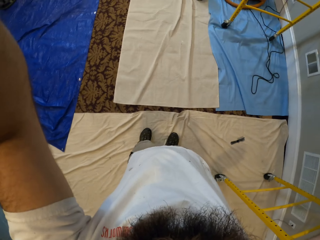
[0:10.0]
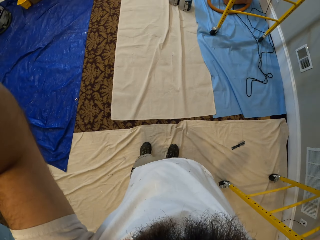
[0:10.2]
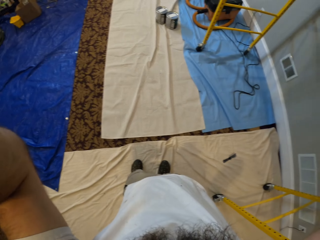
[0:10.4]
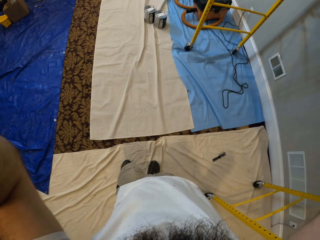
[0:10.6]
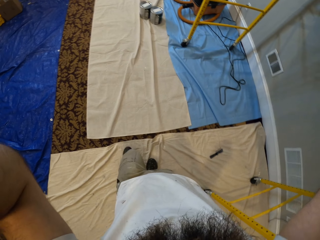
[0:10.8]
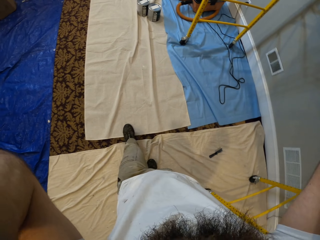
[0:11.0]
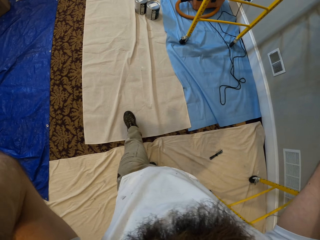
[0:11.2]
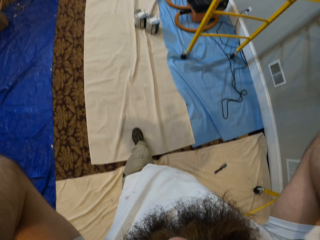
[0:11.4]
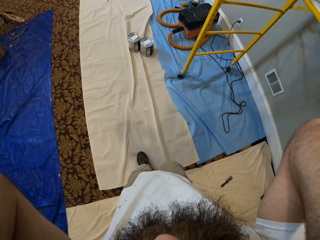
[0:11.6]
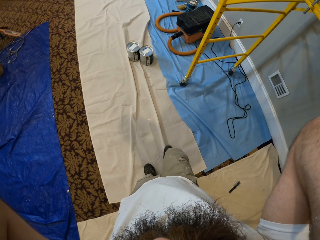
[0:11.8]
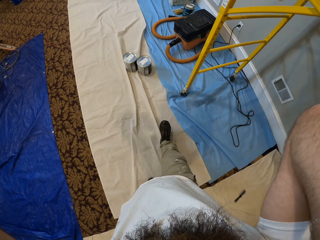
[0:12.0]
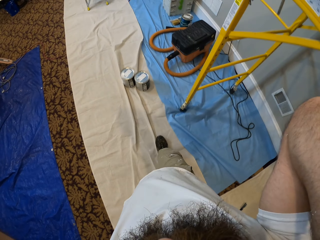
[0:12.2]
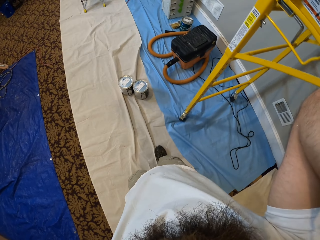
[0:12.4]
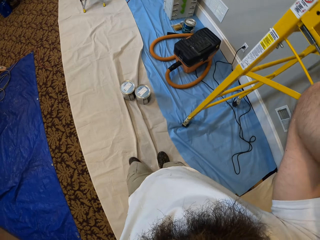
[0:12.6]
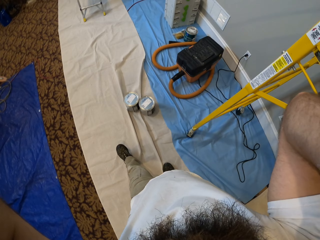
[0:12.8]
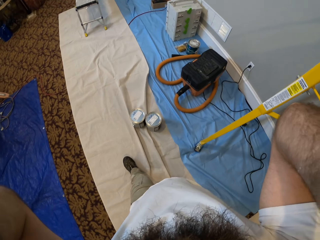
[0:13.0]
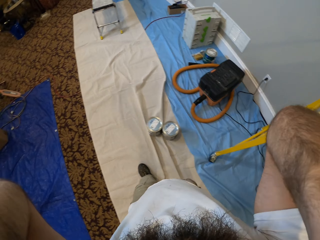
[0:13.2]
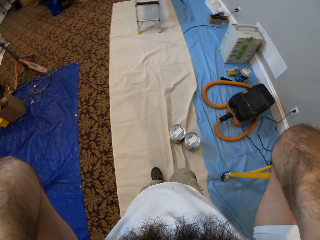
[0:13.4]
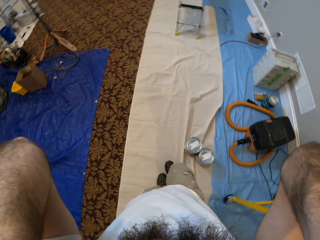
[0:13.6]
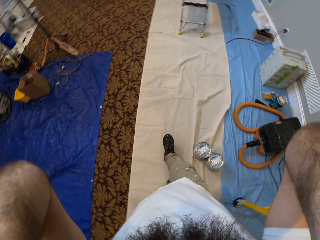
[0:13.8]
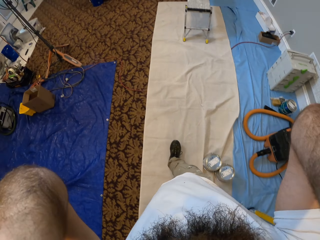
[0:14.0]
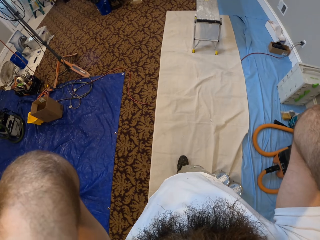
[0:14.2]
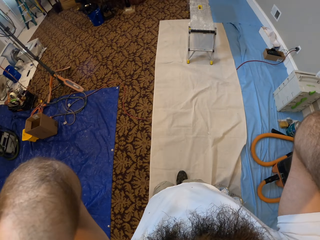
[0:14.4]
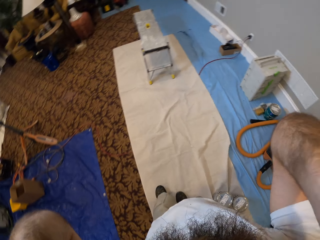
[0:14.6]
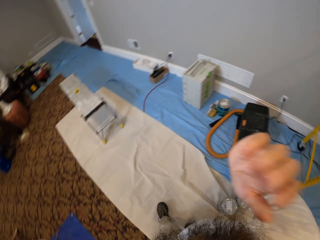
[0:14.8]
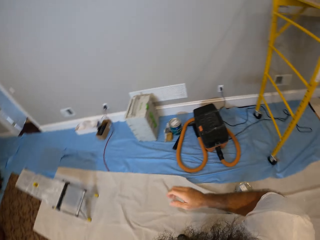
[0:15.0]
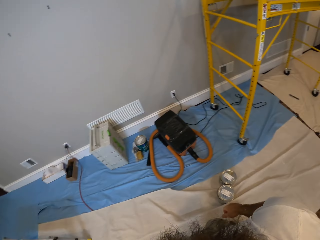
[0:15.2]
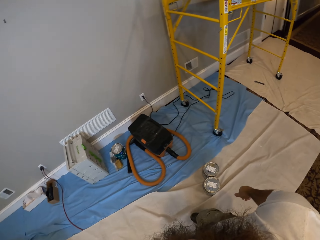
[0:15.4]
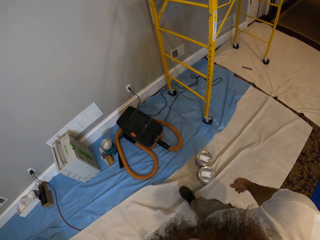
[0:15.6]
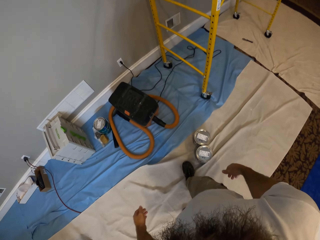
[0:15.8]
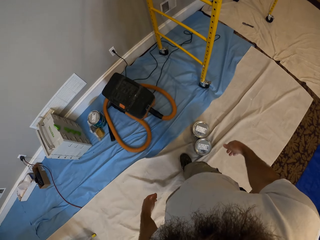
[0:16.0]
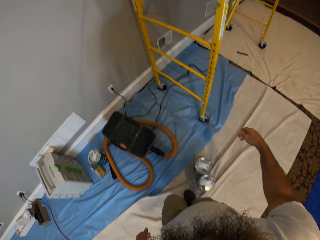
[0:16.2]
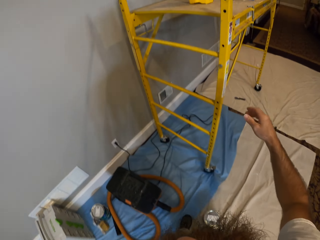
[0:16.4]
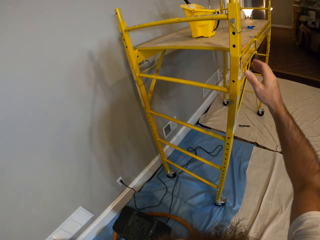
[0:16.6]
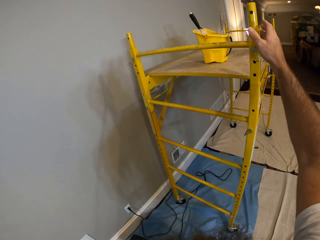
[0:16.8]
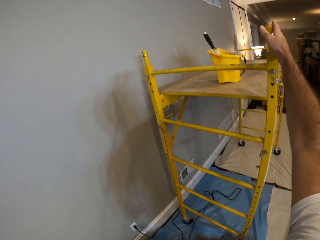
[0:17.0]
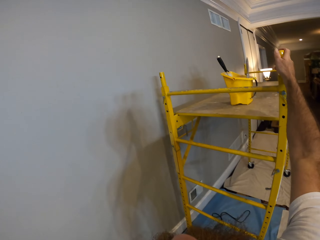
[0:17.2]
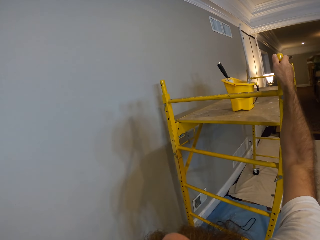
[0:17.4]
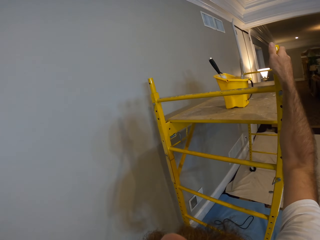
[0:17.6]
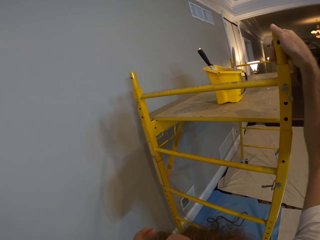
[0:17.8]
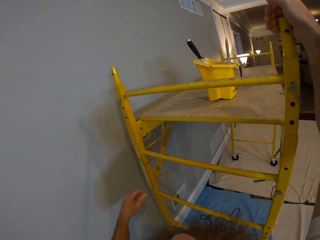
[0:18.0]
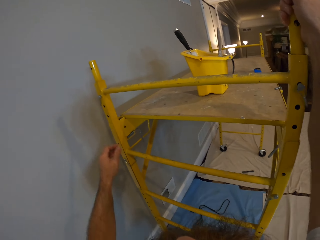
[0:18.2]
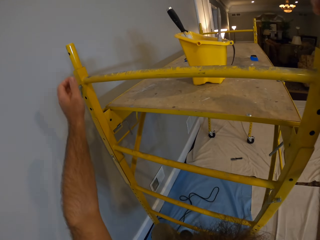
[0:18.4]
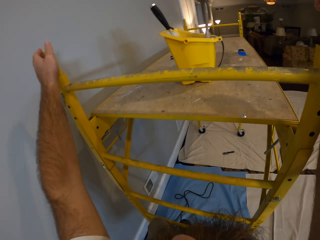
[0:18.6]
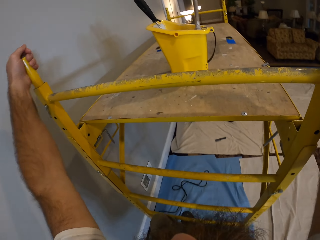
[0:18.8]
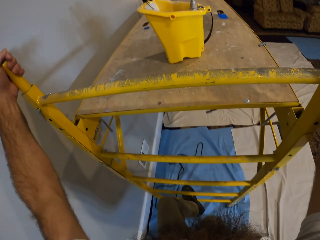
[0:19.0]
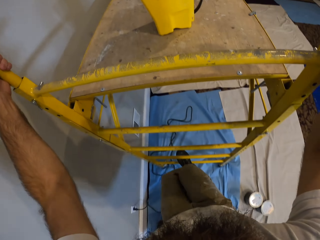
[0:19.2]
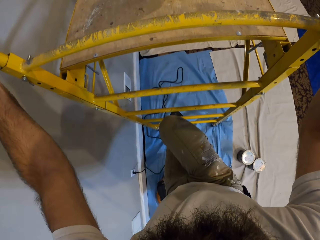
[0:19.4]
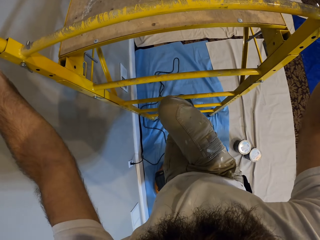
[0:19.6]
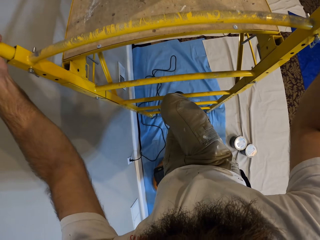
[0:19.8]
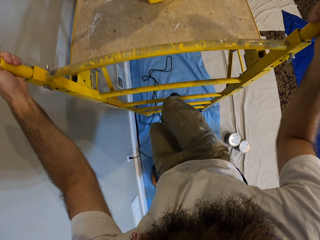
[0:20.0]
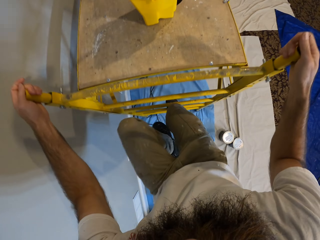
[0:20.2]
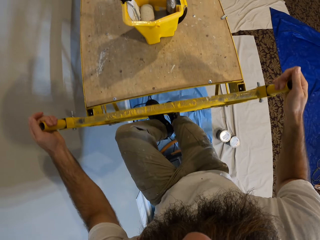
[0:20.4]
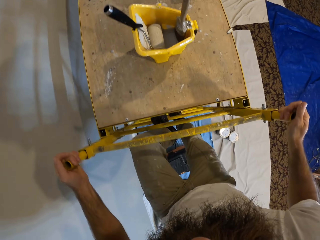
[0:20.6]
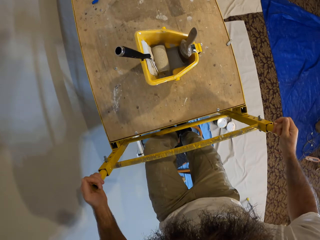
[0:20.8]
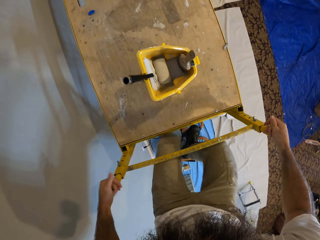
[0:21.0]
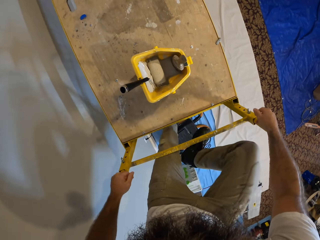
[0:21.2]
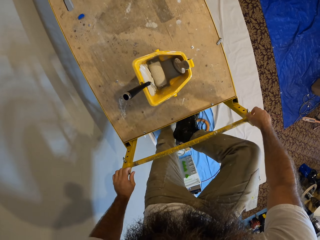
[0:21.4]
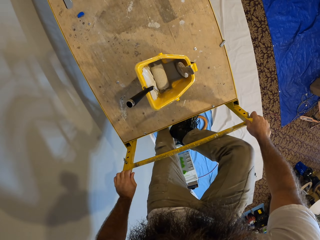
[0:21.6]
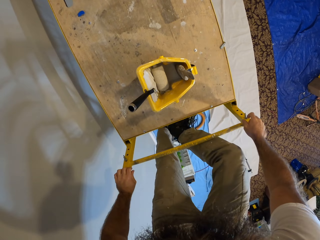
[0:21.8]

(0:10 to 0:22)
The camera wearer walks. They hold the ladder. They climb the ladder. They climb a scaffold using both hands.

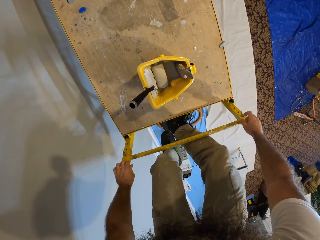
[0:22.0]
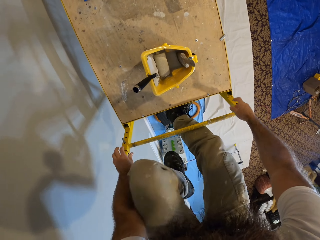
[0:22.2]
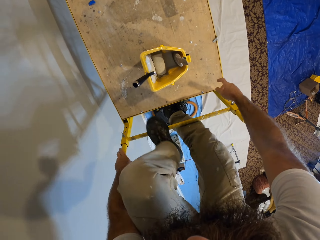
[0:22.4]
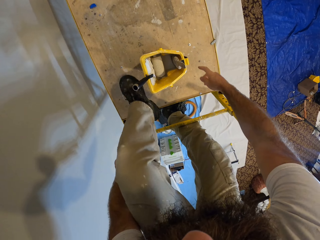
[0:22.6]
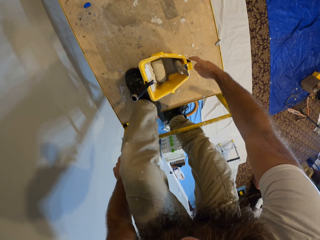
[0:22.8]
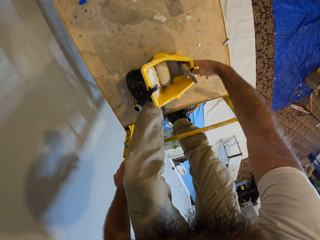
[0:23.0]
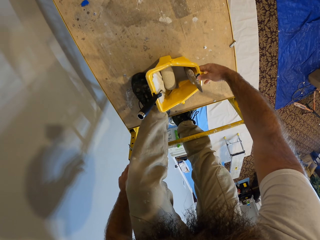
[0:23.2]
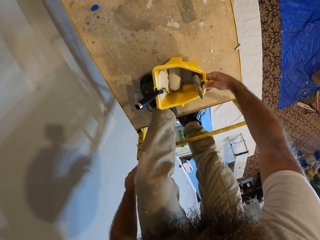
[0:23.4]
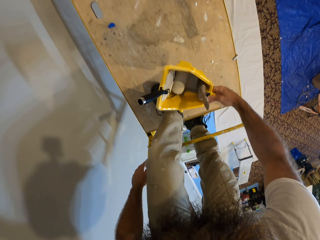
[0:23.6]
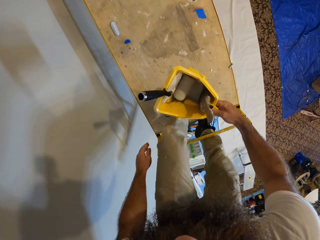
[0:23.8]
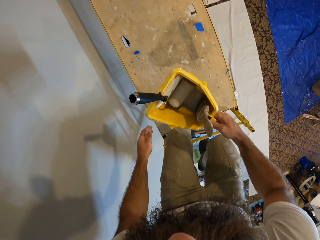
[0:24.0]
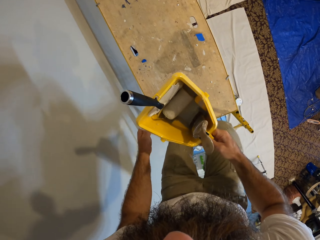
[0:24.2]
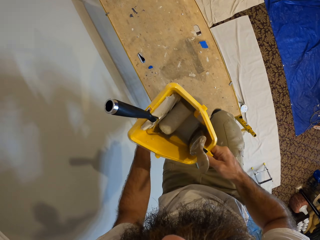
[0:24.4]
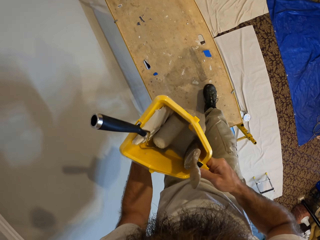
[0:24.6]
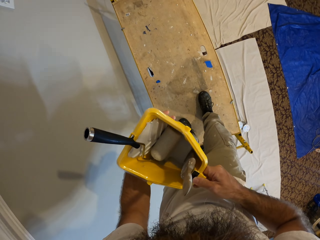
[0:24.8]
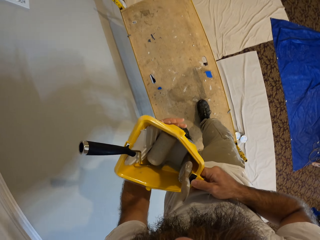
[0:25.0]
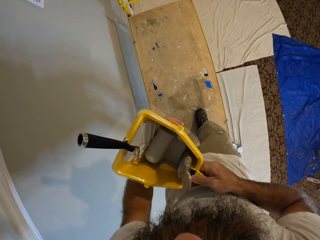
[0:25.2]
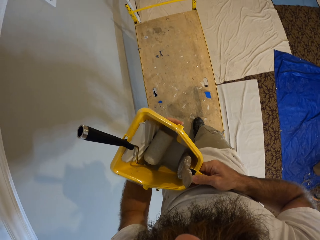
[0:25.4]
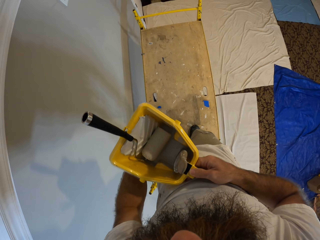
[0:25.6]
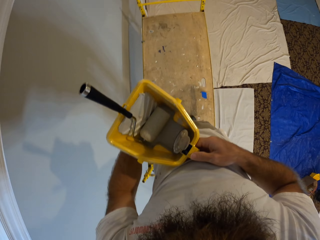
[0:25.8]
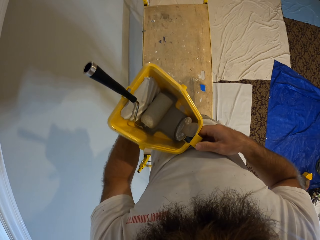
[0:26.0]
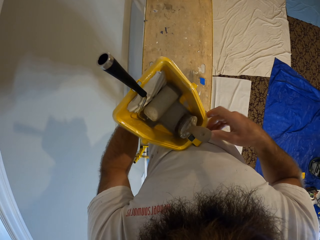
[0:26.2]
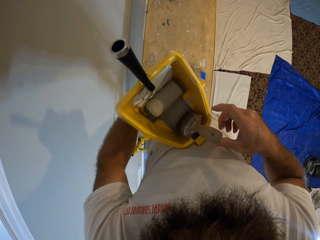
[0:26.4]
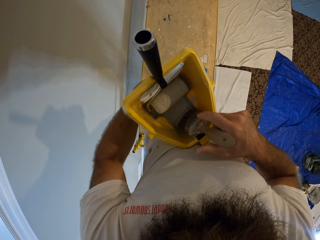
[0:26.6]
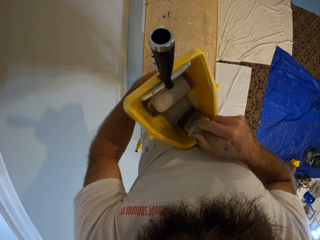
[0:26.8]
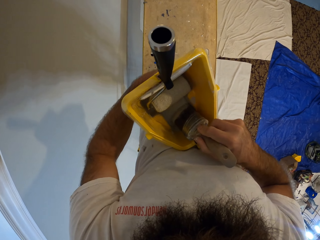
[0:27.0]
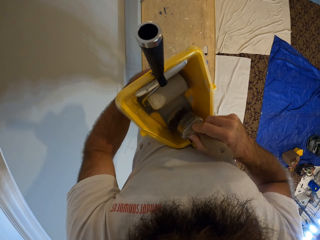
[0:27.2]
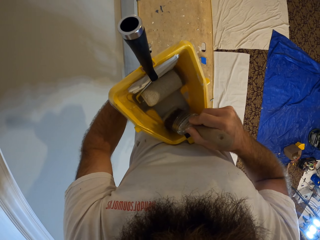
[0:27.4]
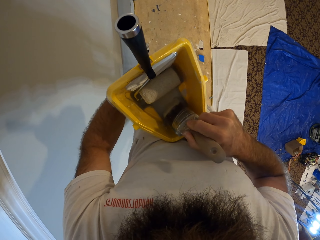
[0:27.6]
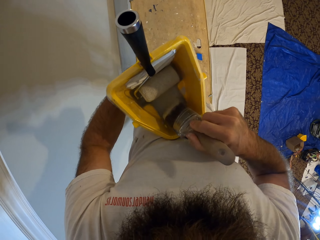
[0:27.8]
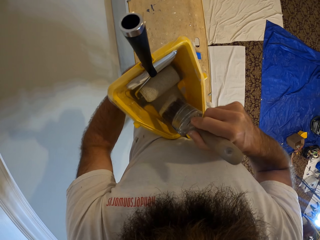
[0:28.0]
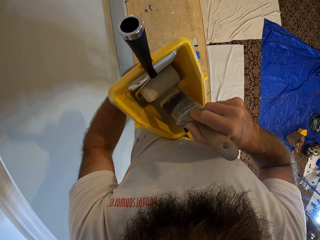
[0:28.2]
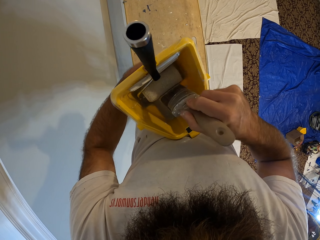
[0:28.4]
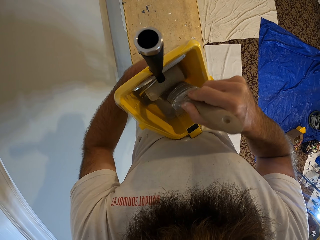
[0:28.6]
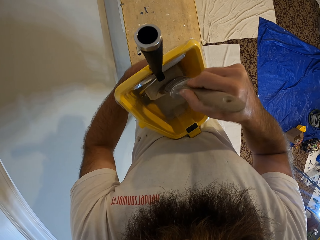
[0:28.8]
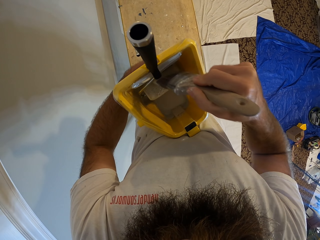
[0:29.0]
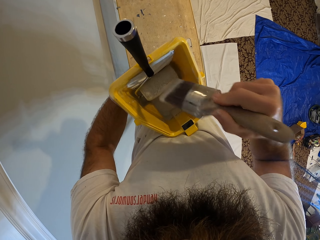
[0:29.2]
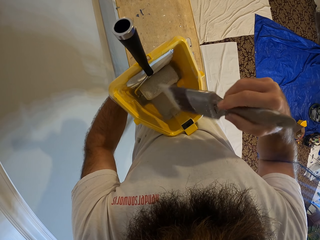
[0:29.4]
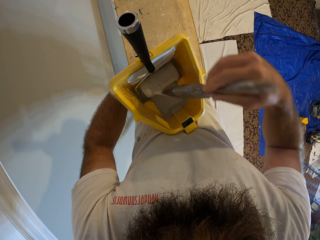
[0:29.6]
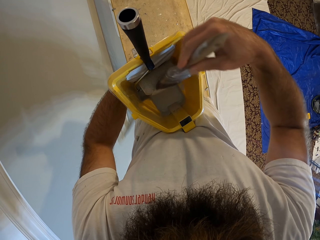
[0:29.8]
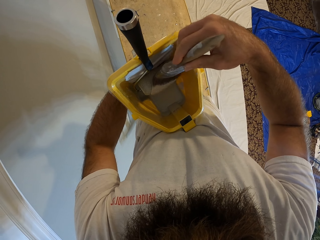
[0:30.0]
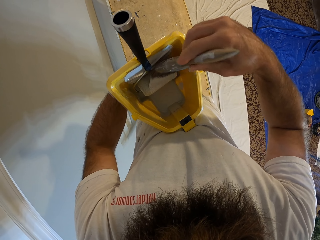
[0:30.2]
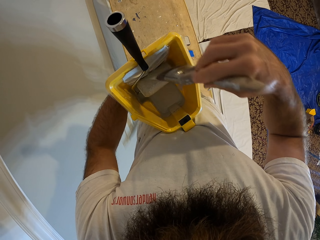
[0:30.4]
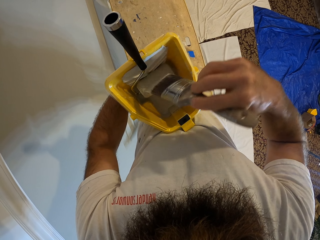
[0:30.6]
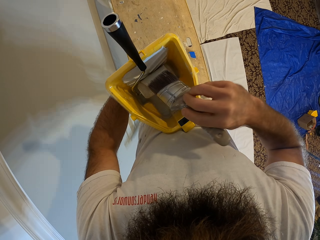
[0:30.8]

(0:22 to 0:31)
The camera wearer picks up a bucket from the scaffold with his right hand. He holds the bucket with both hands. He holds the bucket with his left hand. He picks up a paint brush from the bucket with his right hand. He holds the paint brush. He rubs the paint brush on the roller.
